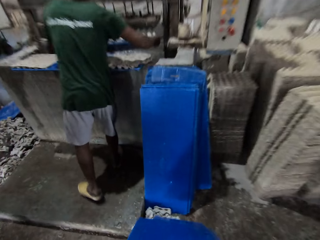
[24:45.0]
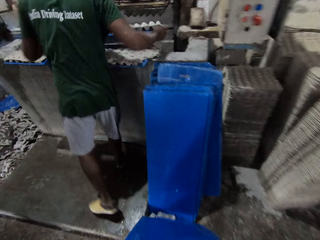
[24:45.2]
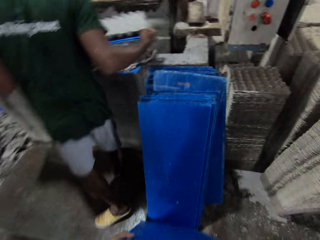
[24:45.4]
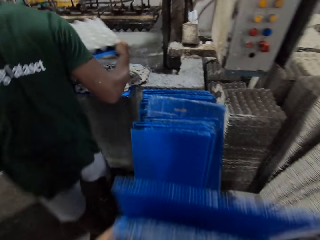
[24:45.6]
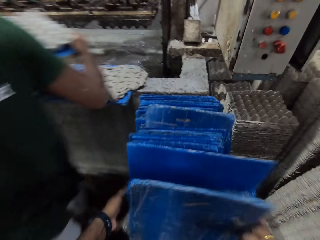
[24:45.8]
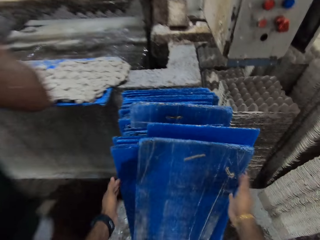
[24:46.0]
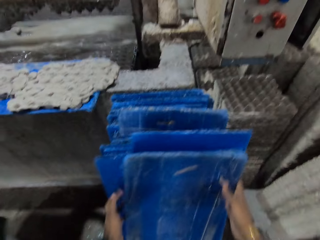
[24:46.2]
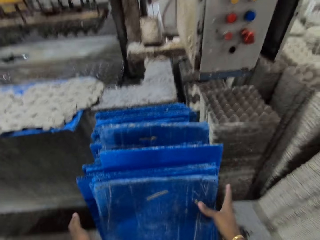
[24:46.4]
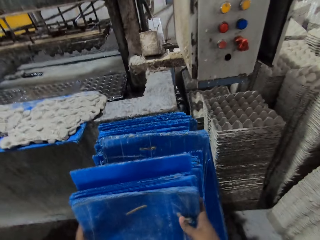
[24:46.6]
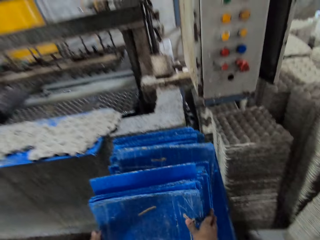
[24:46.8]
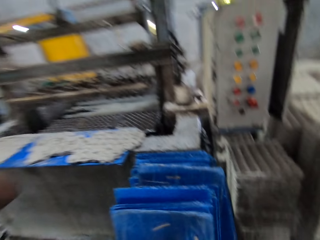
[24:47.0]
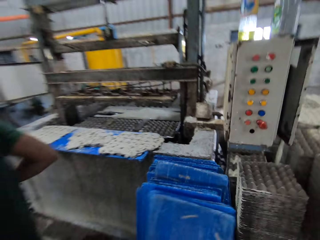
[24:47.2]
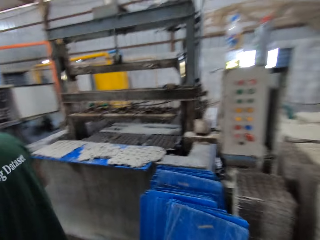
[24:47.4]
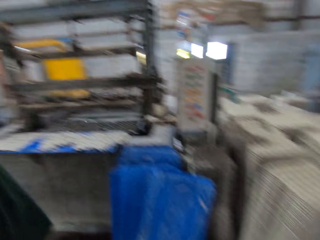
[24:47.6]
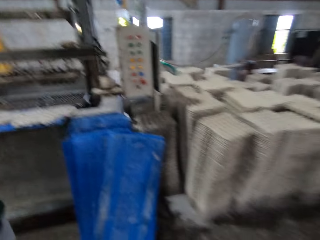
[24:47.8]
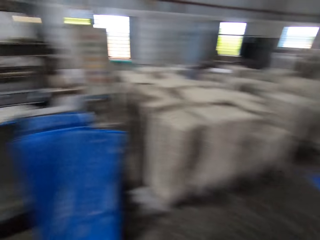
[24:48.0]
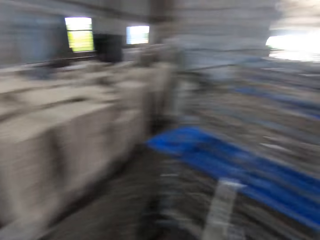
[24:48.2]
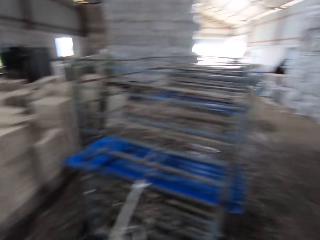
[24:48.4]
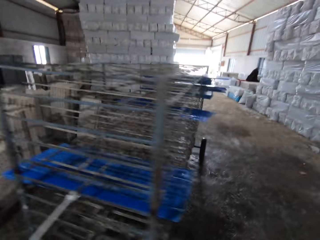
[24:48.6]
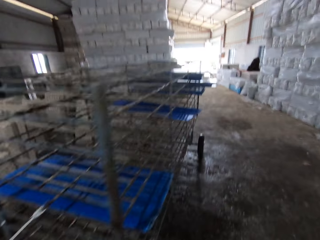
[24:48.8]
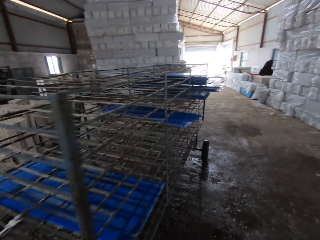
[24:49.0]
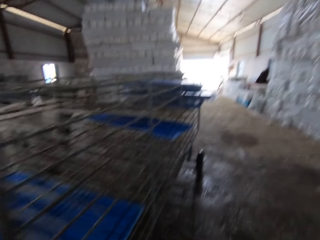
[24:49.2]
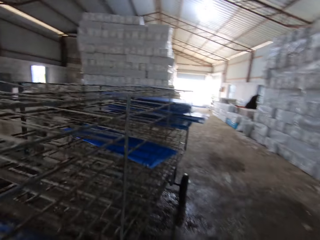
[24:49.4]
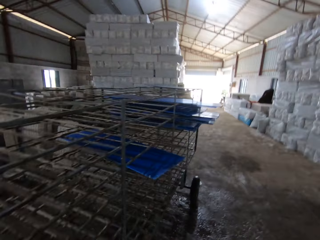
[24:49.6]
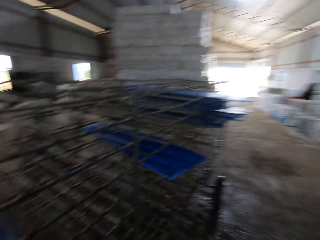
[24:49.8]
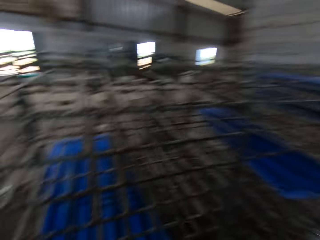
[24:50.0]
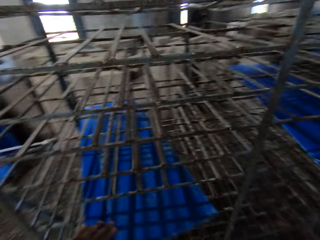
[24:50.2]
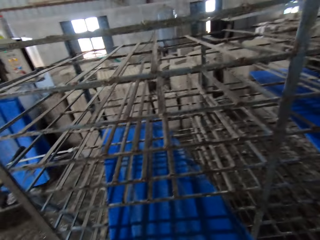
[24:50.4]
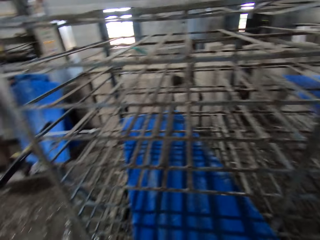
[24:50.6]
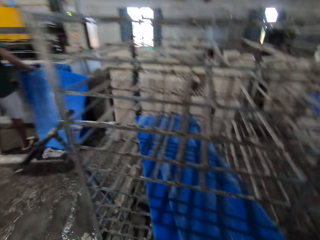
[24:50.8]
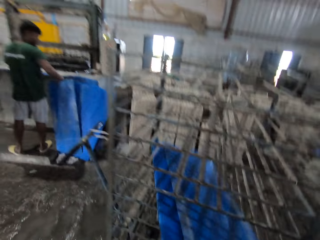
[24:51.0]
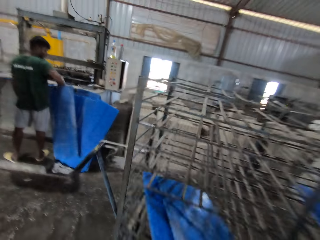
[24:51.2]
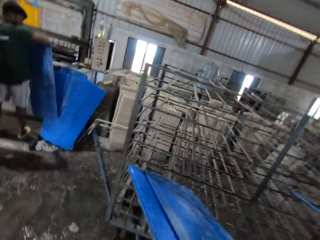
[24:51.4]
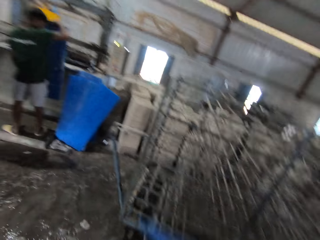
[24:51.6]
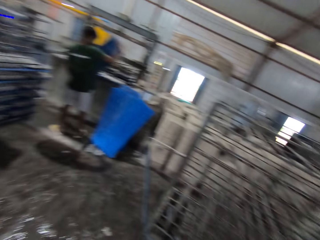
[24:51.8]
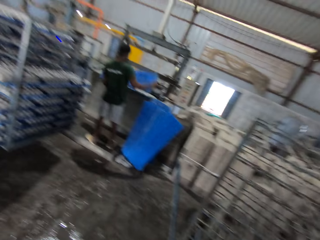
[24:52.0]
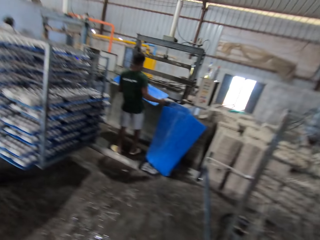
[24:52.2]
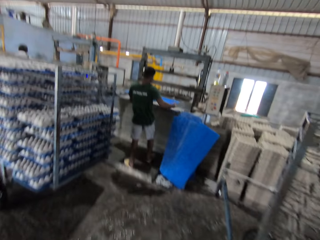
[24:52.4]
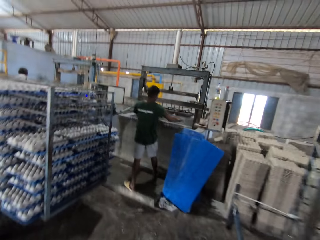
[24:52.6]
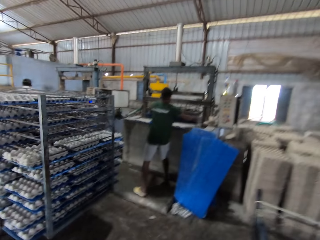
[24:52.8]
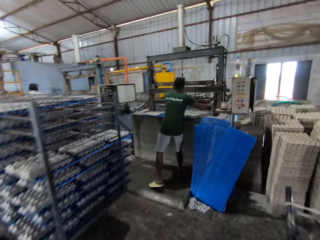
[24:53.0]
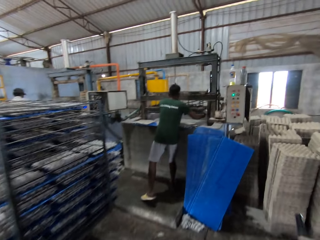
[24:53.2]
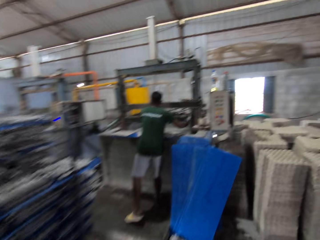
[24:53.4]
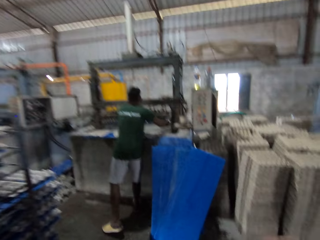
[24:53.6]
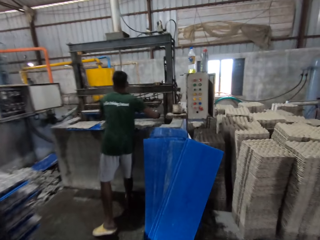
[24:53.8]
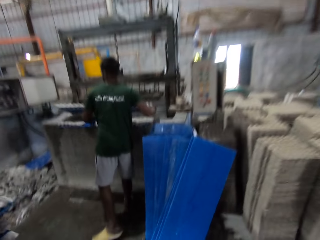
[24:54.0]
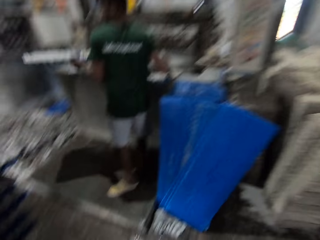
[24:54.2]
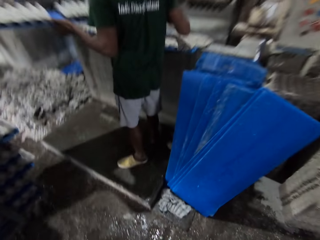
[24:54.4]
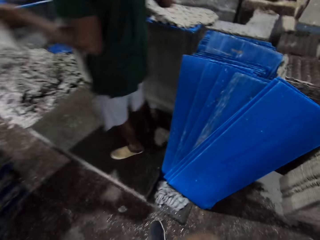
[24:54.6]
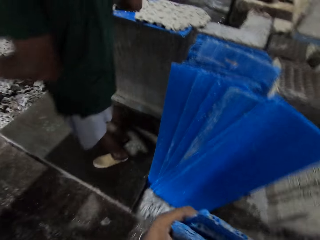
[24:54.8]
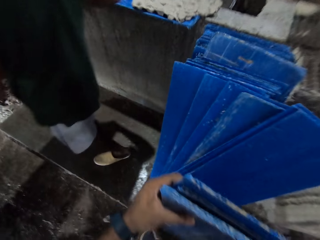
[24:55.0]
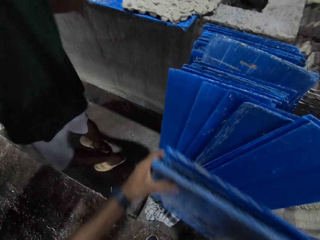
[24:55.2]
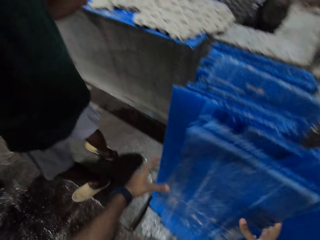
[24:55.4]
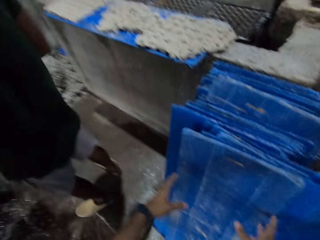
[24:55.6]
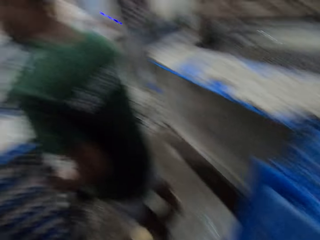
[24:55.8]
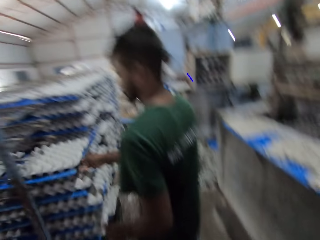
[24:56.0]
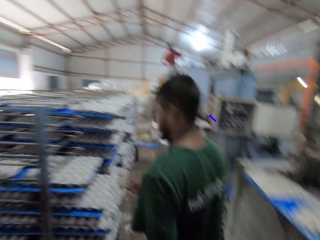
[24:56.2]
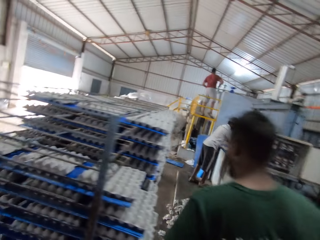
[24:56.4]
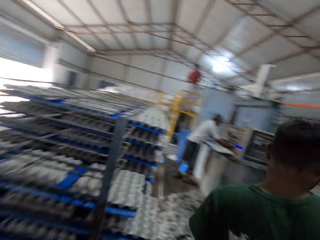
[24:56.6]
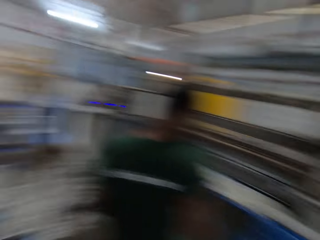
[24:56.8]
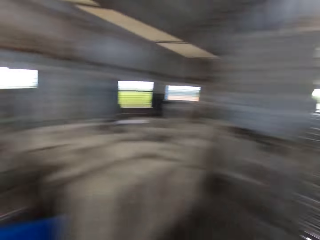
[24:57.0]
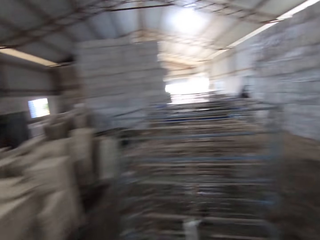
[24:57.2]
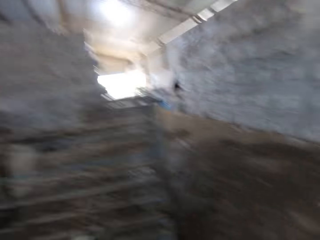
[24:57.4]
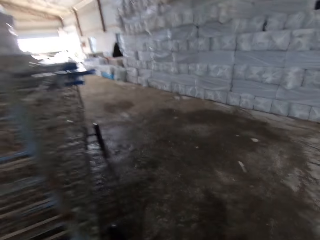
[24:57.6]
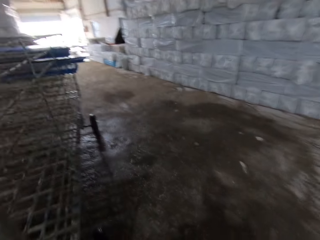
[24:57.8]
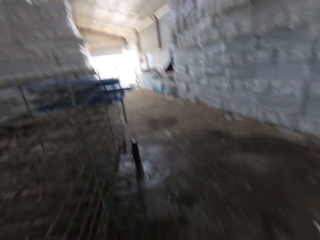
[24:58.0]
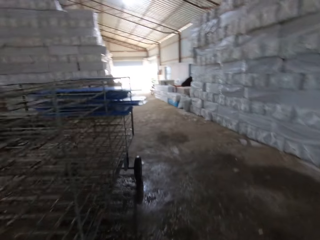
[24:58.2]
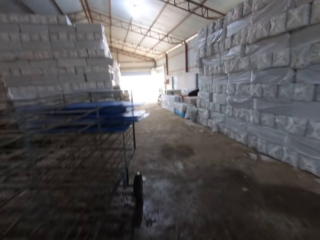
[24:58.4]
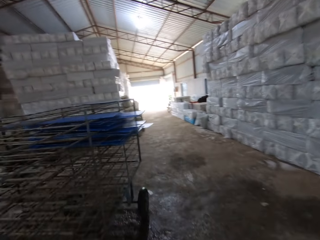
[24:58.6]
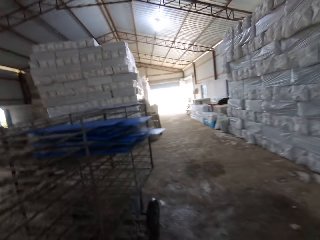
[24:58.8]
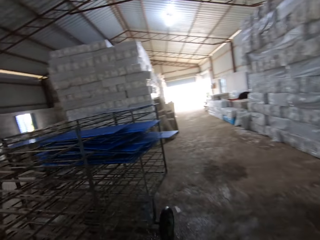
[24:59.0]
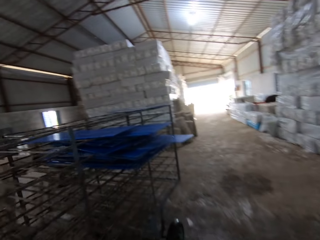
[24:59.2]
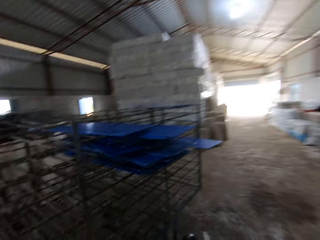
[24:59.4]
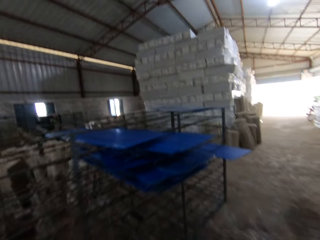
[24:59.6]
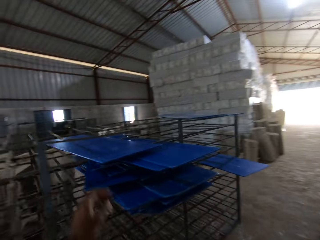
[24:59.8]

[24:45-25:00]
The man carries the tray of egg crates from the egg crate machine with both hands. The camera wearer drops the tray or plastic boards in both hands on the wall. He carries the tray with his right hand from the iron shelf. The man carries the tray from the floor with his right hand. The camera wearer picks up the plastic boards. The man puts the tray in both hands on the egg crate machine. The man carries the tray of egg crates from the egg crate machine with both hands. The camera wearer drops the tray in both hands on the floor. He walks around the factory.

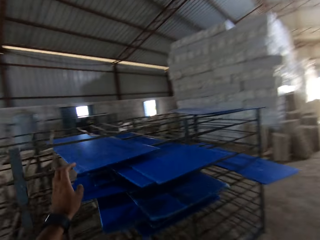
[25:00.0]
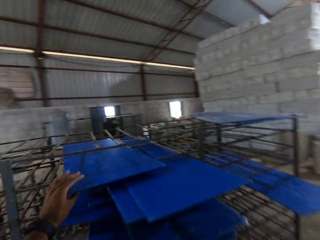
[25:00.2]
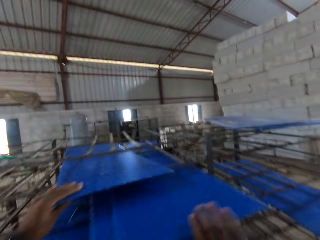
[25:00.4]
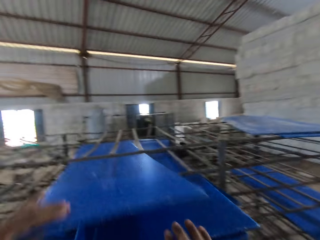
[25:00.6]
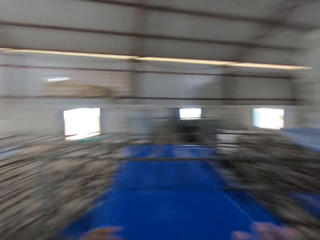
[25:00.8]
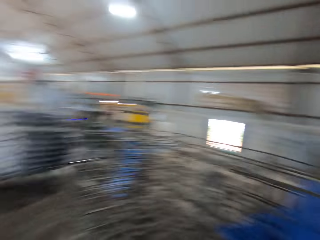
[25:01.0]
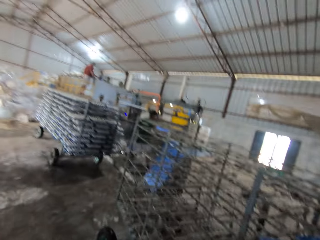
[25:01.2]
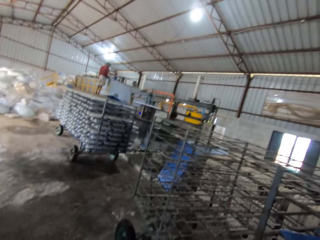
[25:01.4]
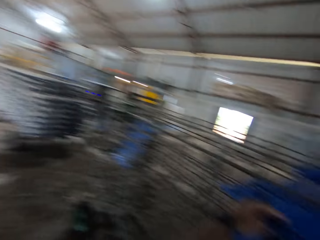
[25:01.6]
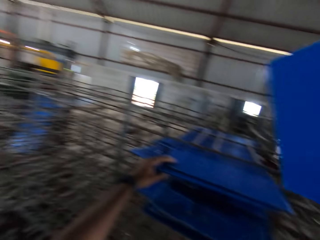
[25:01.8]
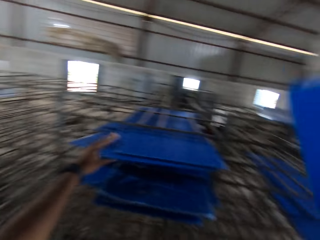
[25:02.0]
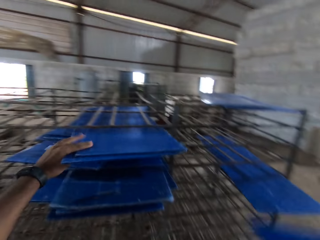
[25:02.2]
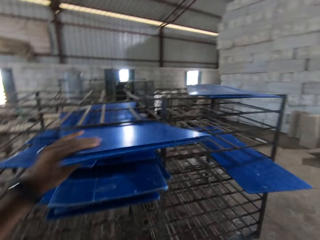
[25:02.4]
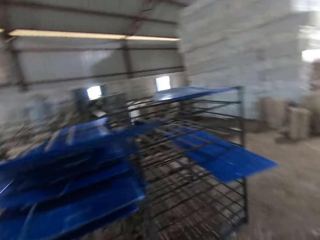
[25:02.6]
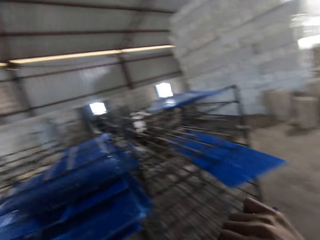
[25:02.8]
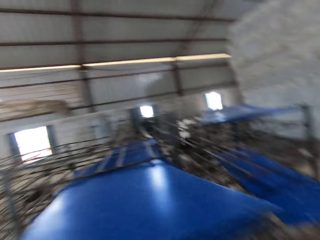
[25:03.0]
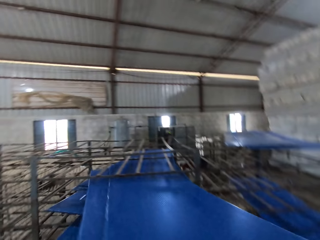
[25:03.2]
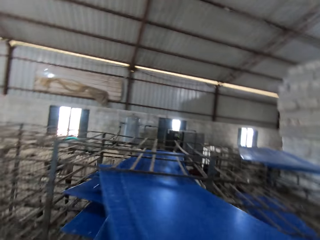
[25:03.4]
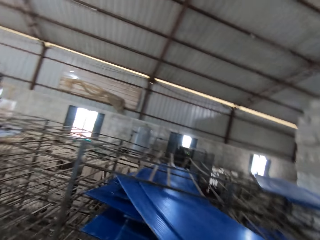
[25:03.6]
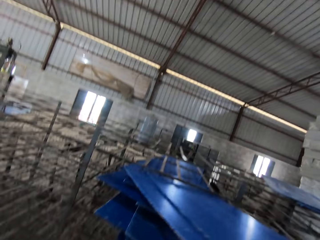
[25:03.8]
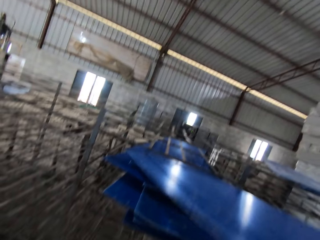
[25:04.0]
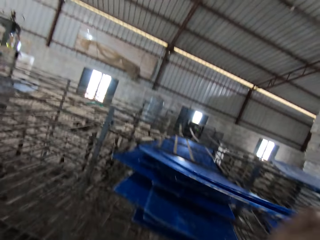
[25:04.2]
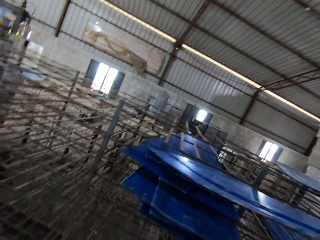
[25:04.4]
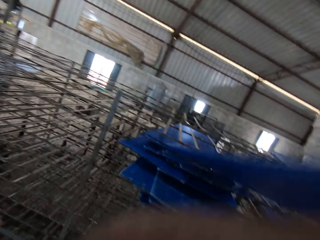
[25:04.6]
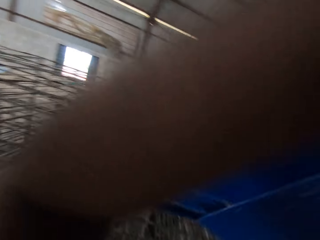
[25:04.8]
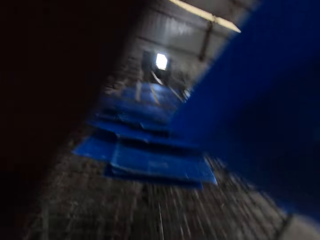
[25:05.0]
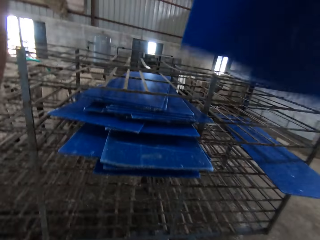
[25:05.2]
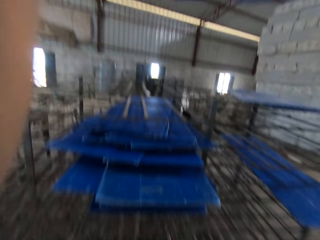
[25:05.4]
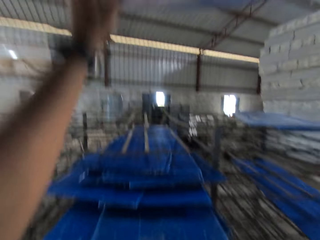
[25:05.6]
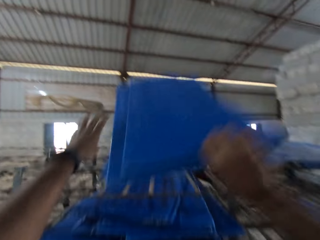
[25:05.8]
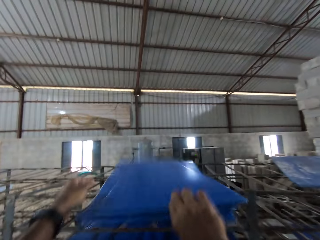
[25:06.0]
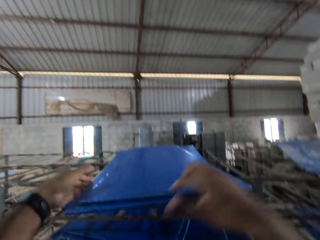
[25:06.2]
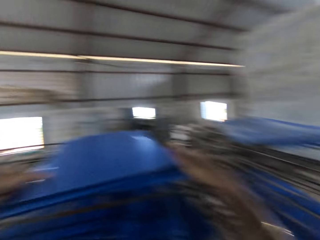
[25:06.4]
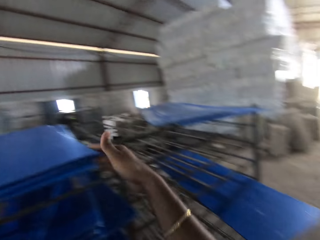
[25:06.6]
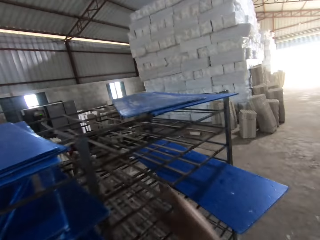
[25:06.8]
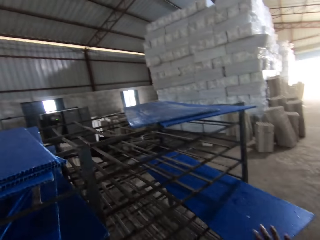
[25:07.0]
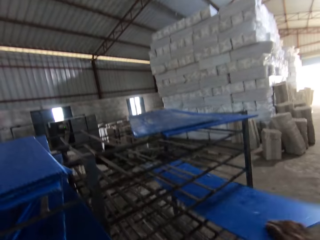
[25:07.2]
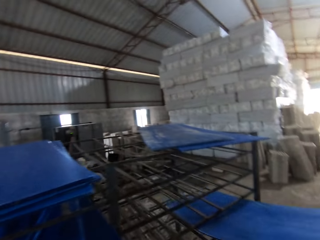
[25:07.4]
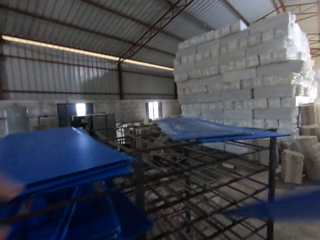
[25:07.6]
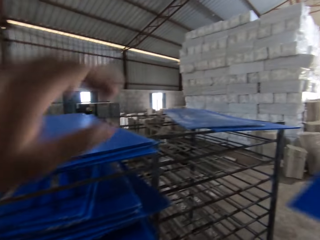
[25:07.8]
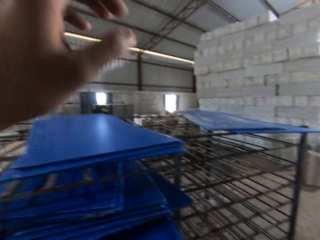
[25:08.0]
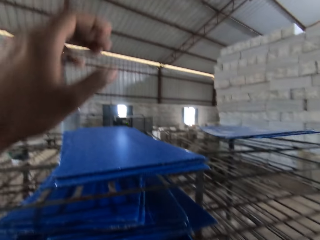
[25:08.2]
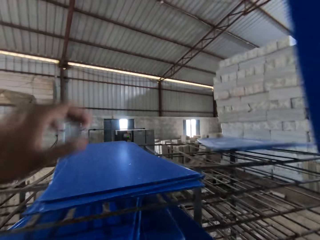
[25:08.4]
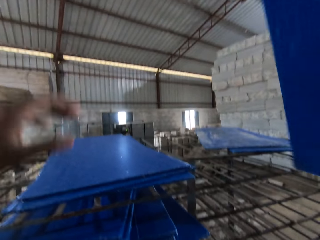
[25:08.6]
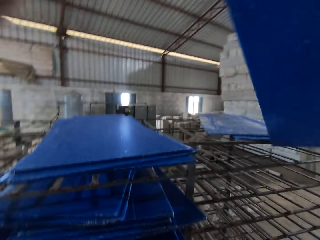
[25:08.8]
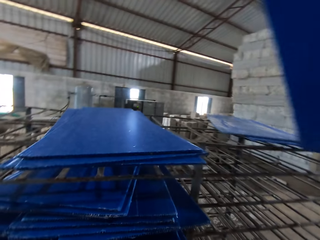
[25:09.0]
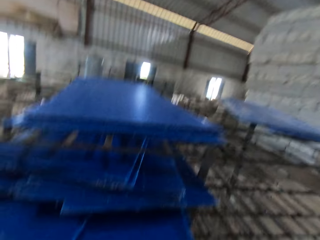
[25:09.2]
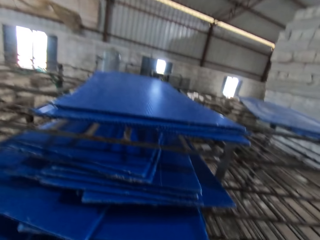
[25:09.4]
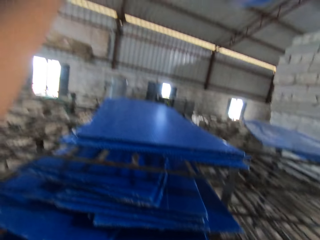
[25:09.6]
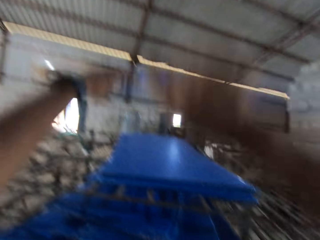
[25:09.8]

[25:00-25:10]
The camera wearer carries a tray from the iron shelf with his left hand. He carries the tray with his left hand. He takes the tray with his right hand from the iron shelf. He drops the tray in both hands on the iron shelf. He carries the tray from the iron shelf with both hands.
